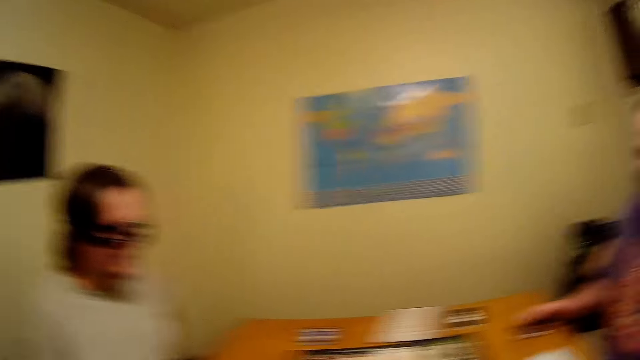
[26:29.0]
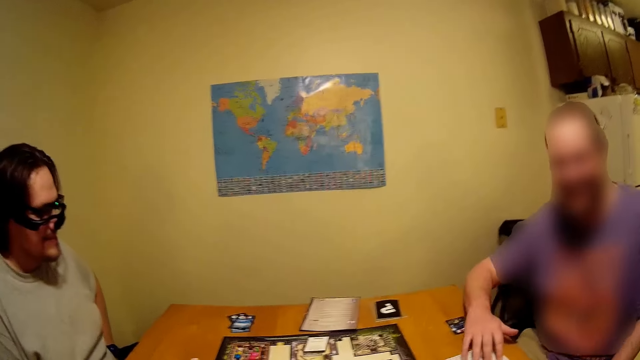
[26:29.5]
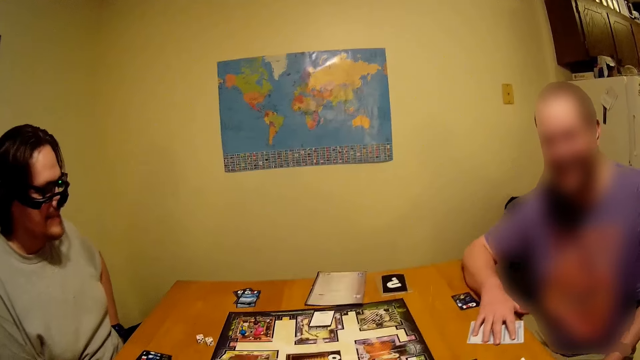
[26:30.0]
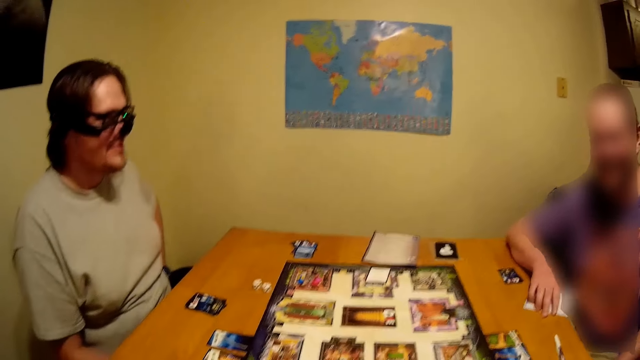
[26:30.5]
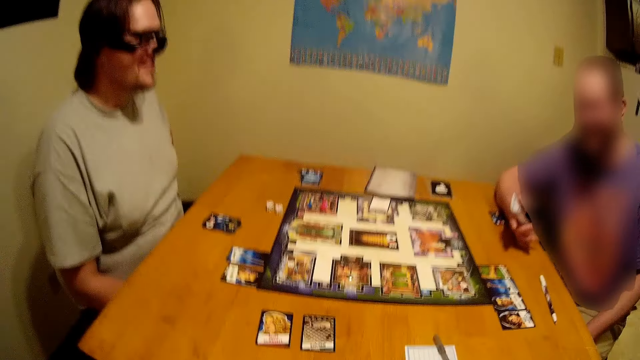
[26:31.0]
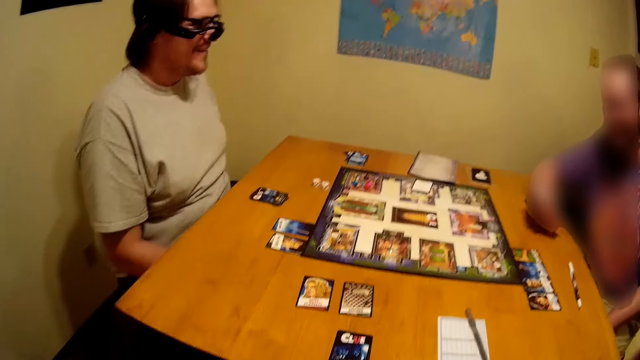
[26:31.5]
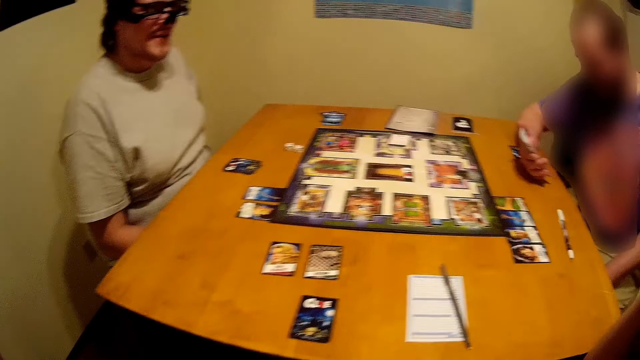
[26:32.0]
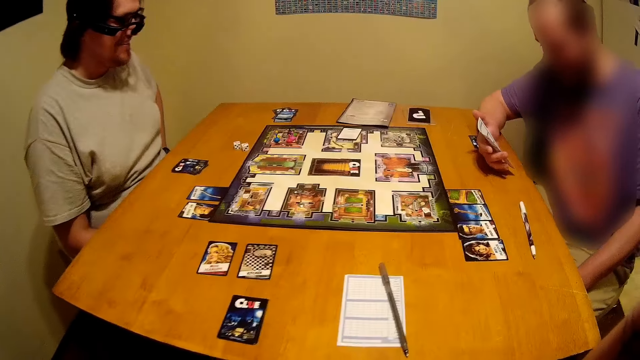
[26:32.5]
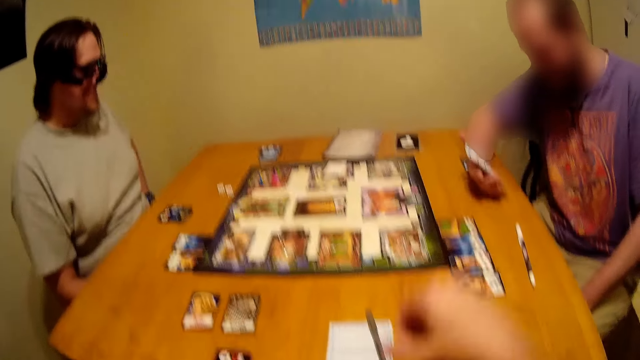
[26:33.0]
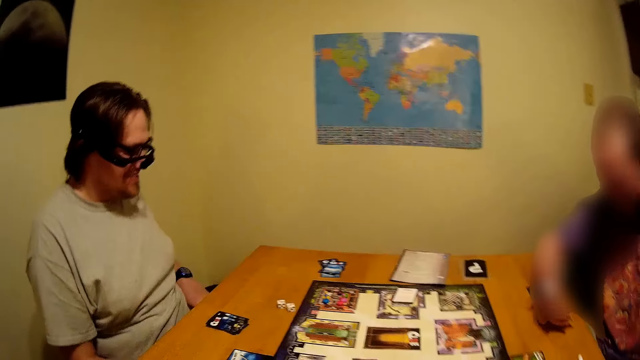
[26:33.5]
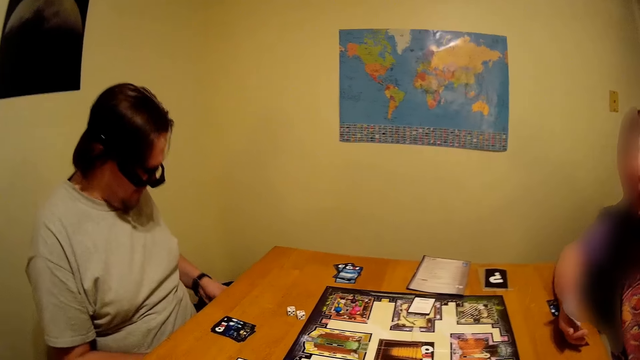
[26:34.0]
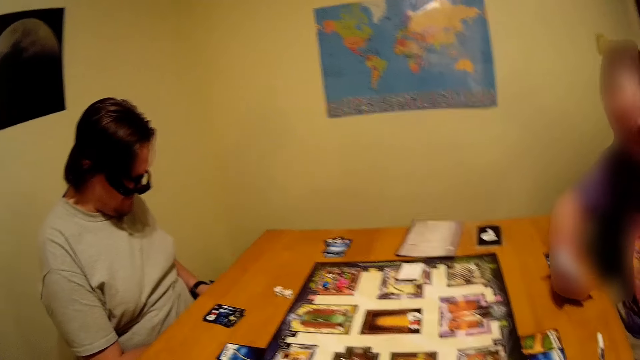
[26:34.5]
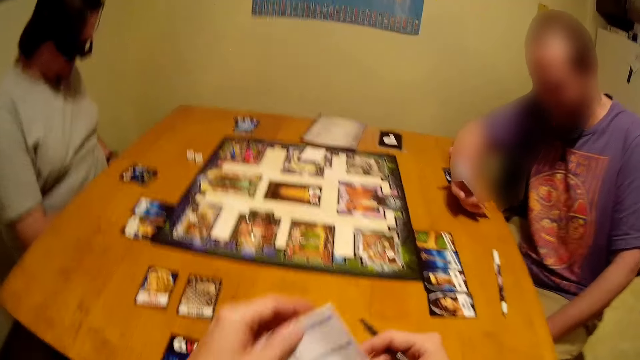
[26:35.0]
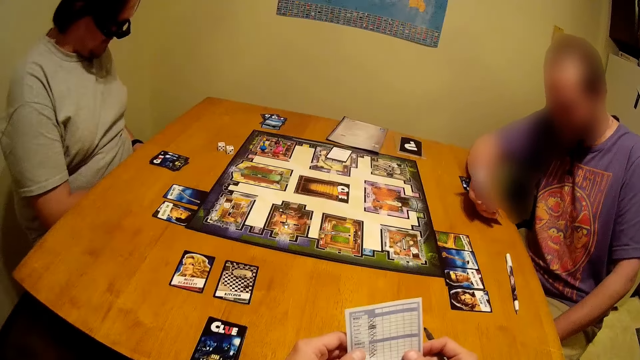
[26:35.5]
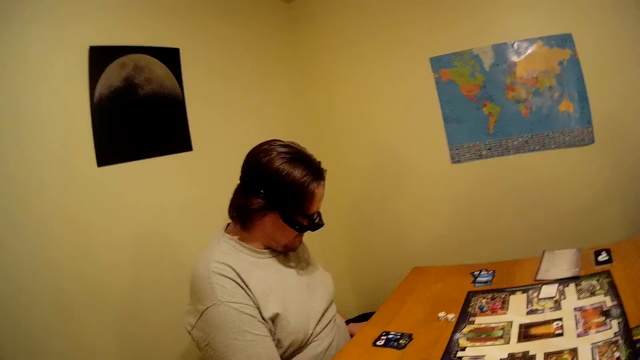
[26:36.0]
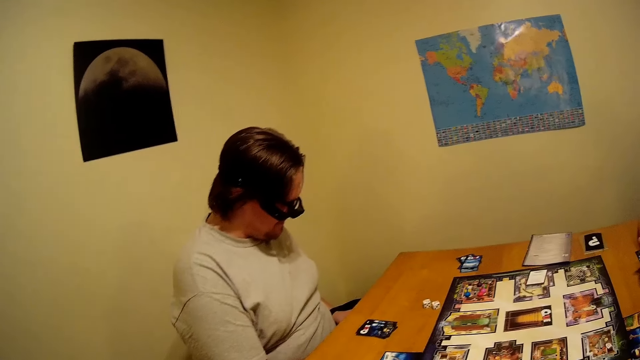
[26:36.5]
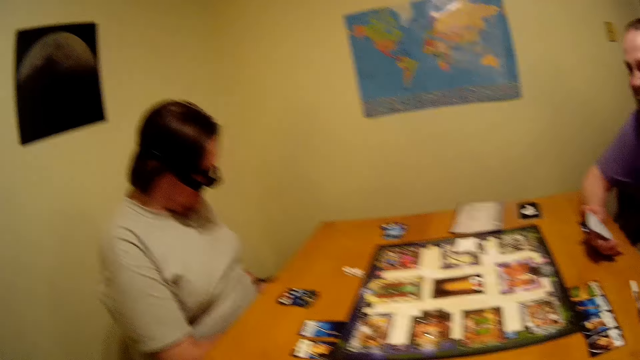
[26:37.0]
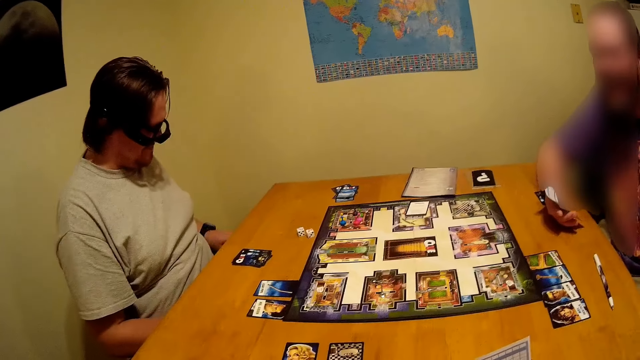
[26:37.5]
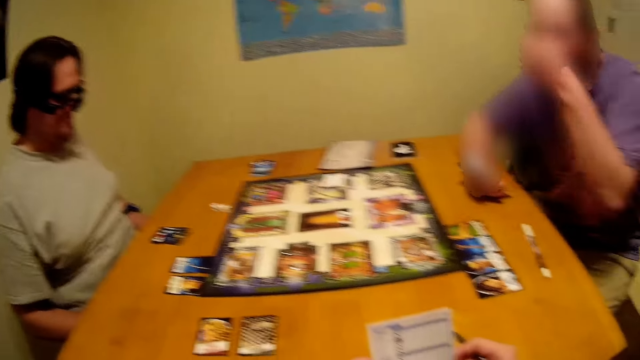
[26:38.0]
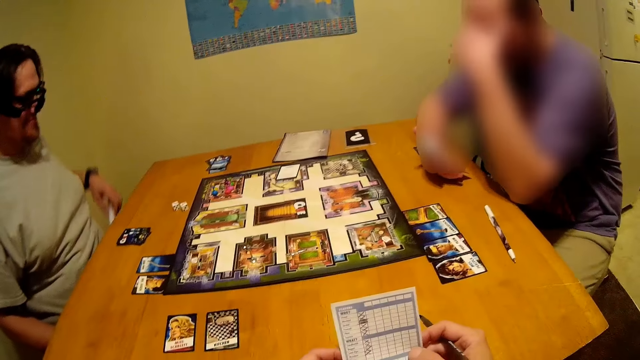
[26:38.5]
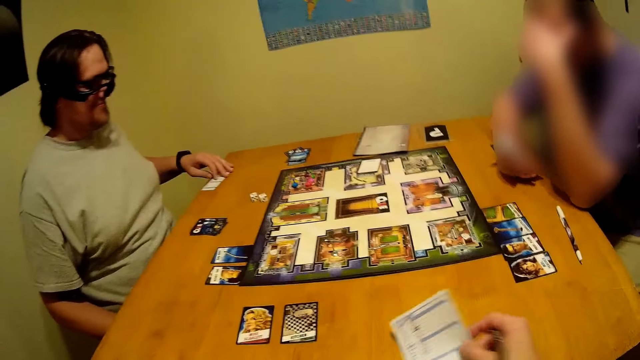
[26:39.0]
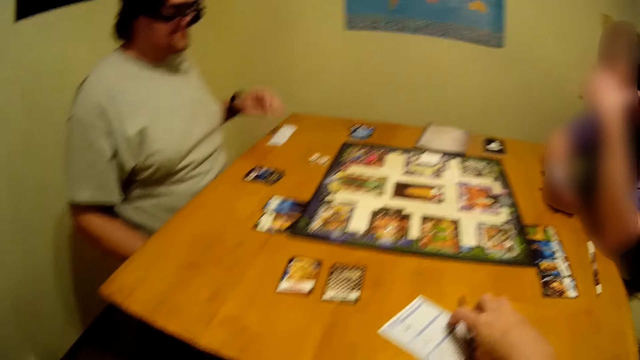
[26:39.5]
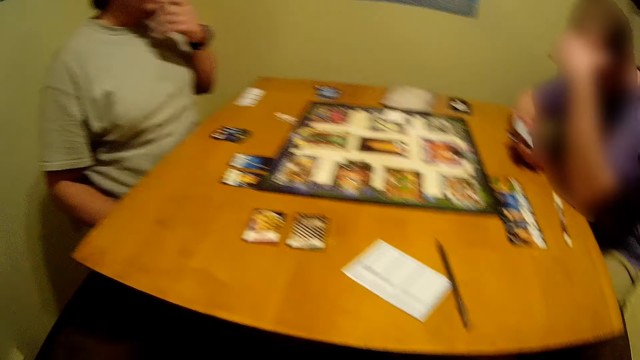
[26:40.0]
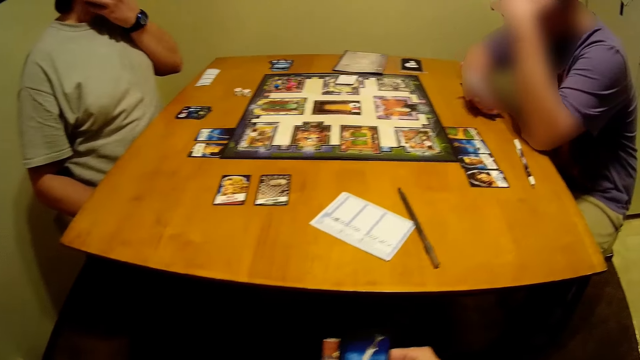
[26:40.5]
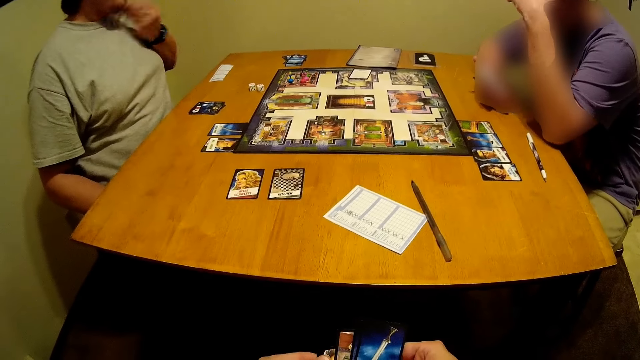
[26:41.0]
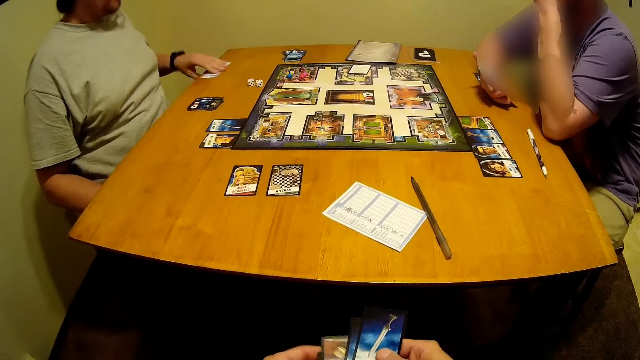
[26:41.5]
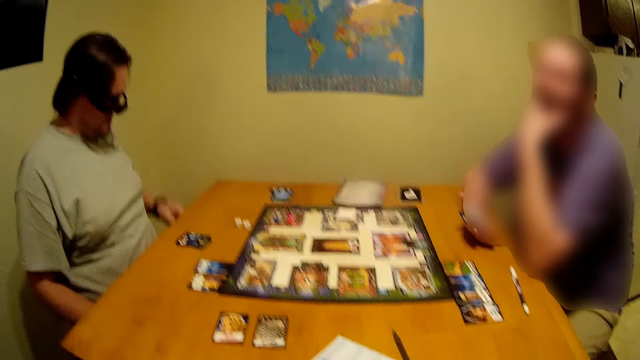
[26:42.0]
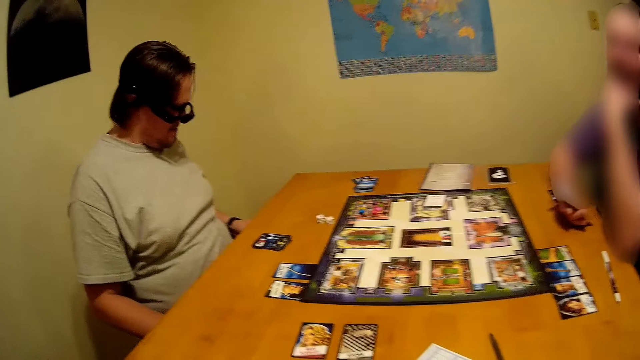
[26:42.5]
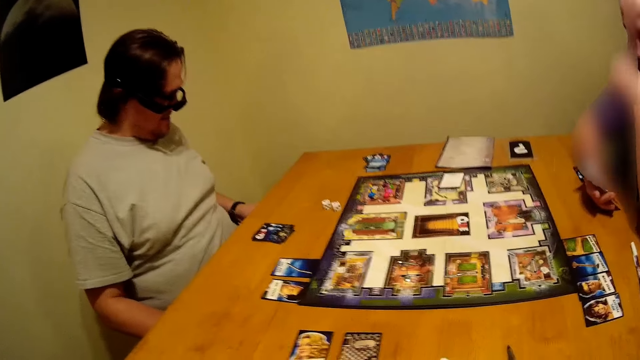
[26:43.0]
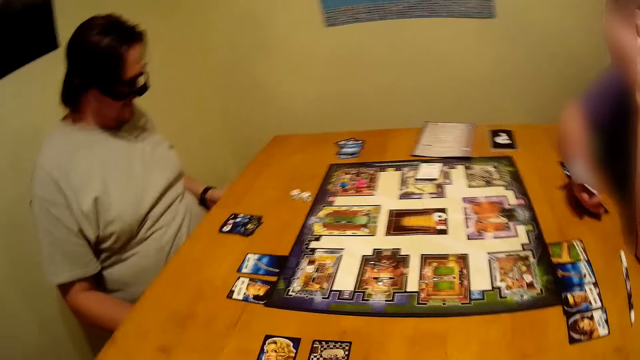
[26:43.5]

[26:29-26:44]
A man picks a score sheet on the table. The man moves his hand on the table, holds the paper and looks at the card. The camera wearer puts down his hands. He holds the paper. He looks at another man. The first man moves his hand. The other man puts a card on the table. The camera wearer puts down the pen. The other man lifts his hand. The camera wearer looks at the board. The other man picks up the card.

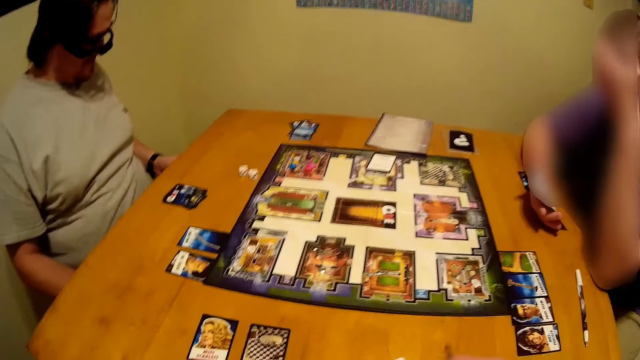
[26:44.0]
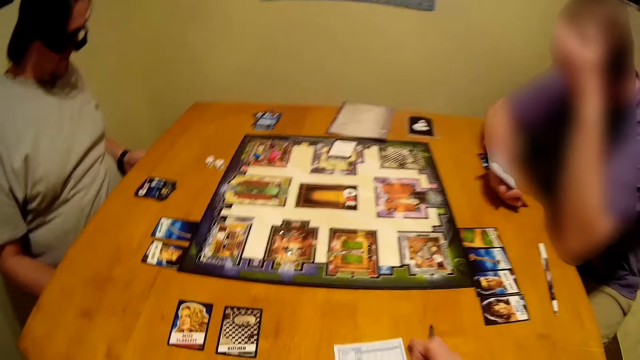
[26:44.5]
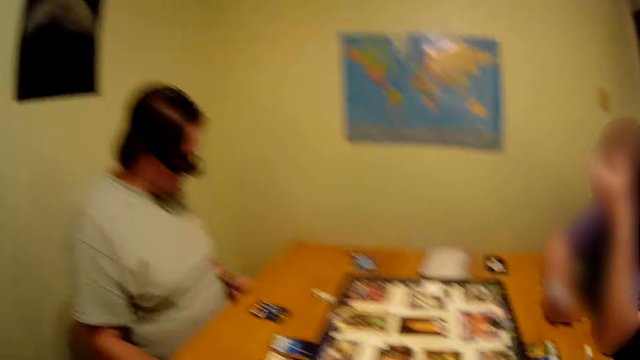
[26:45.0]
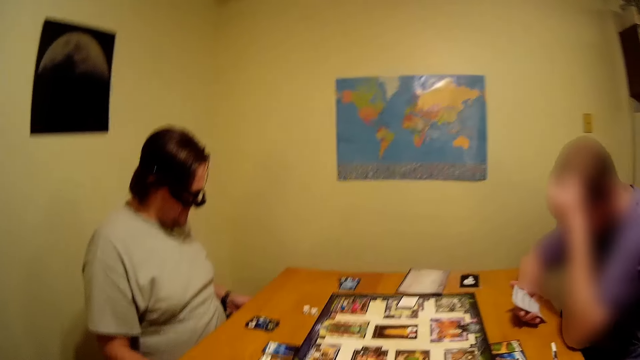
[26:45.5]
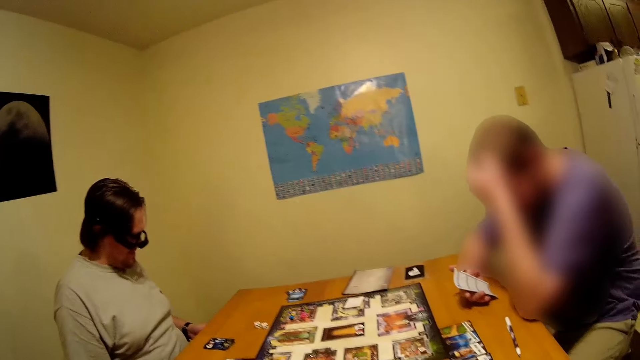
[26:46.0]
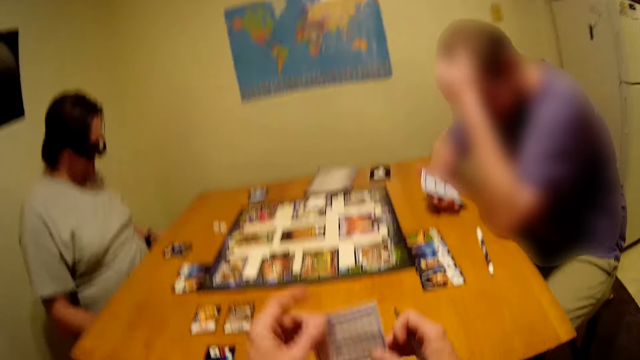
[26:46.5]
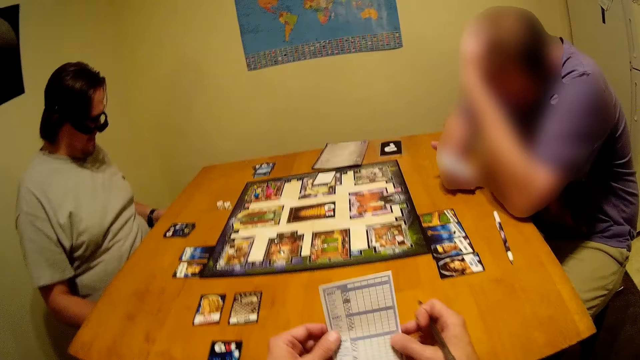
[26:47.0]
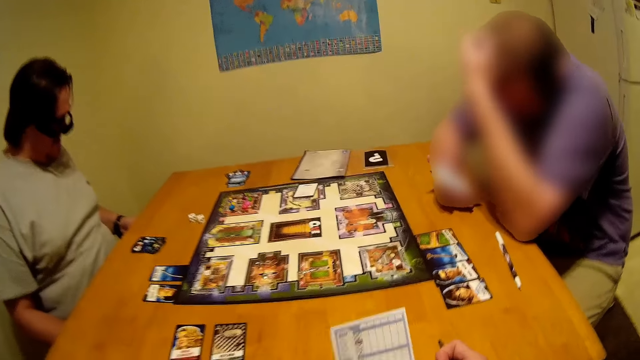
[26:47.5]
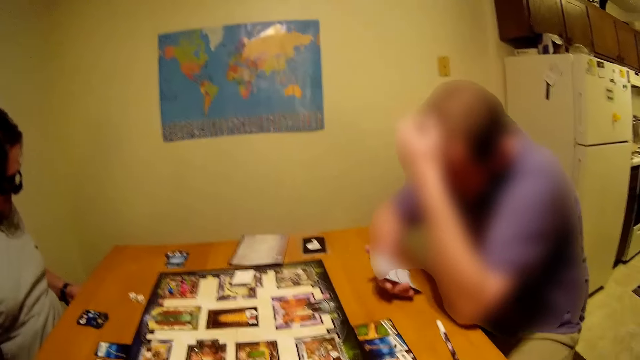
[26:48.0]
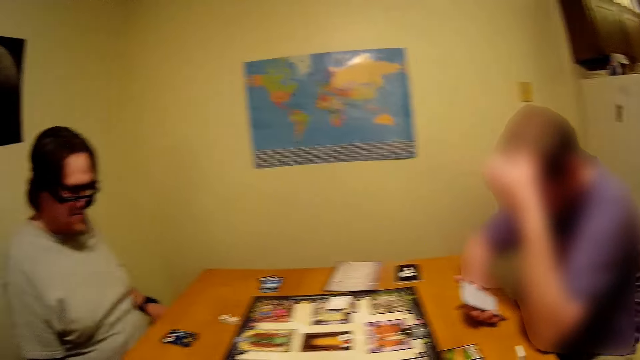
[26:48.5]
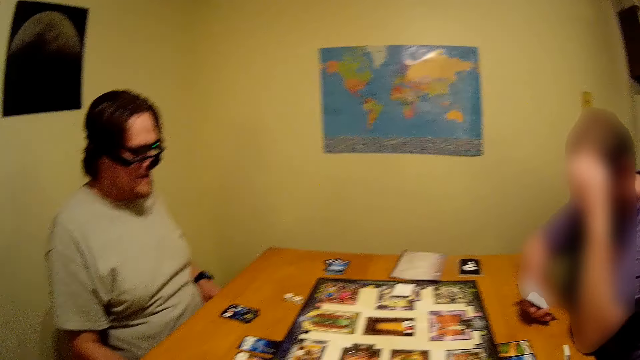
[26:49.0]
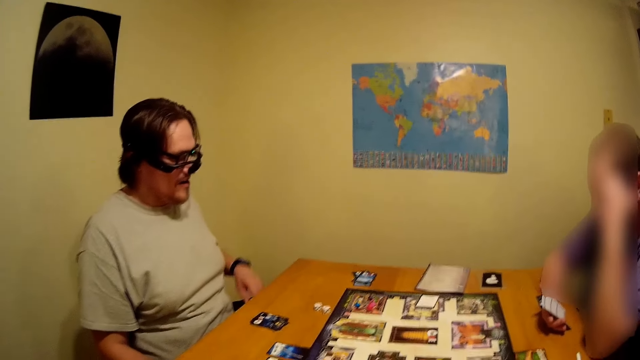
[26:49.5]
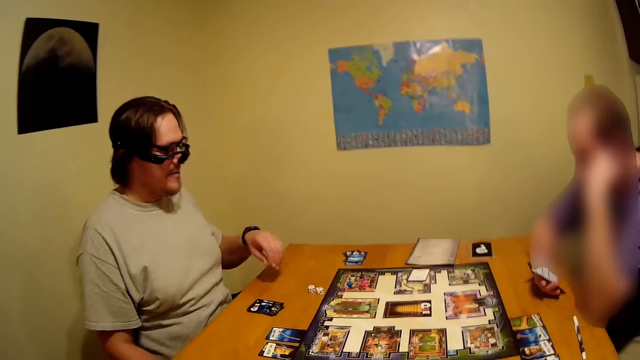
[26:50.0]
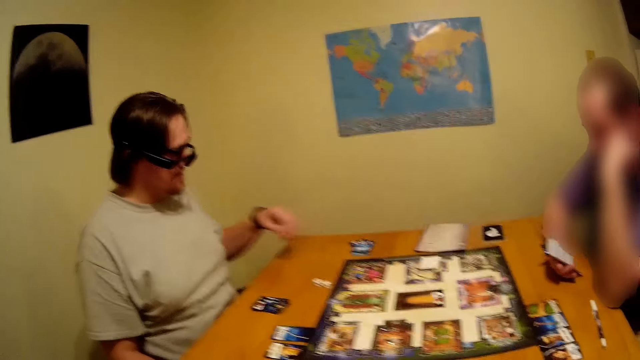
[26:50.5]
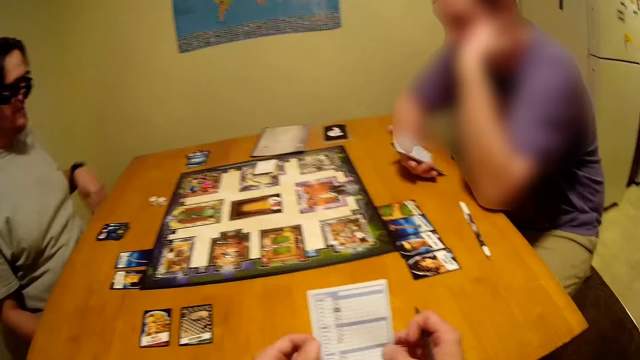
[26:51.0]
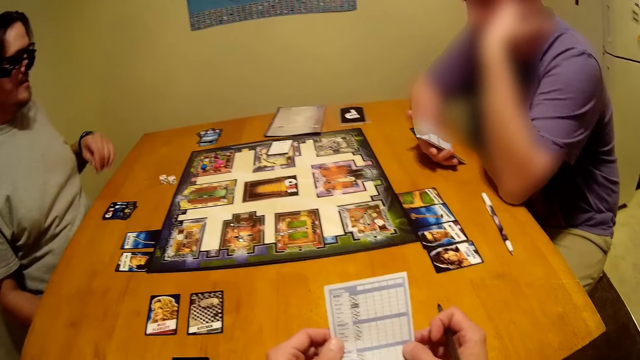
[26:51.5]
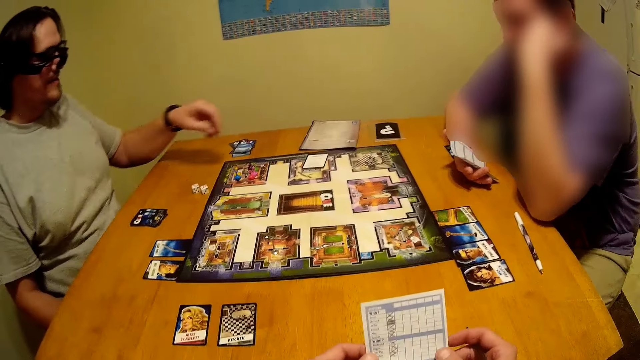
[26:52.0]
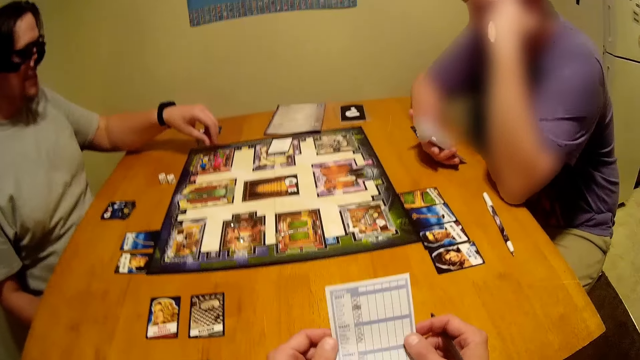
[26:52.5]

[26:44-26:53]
The camera wearer holds the paper. A man moves his hand. The camera wearer looks at the paper.
